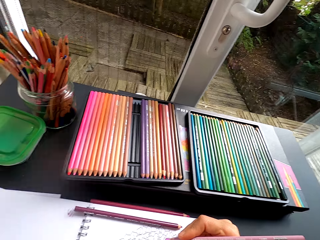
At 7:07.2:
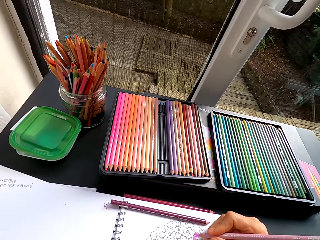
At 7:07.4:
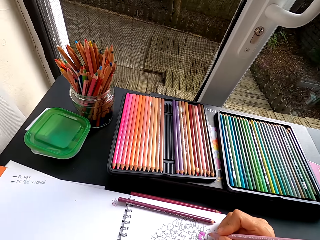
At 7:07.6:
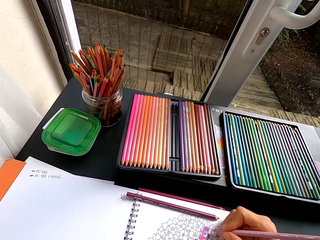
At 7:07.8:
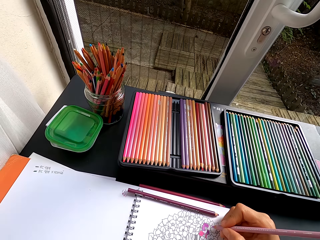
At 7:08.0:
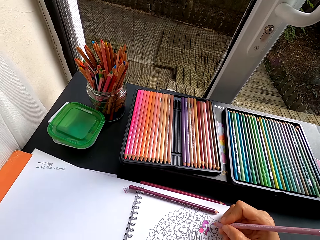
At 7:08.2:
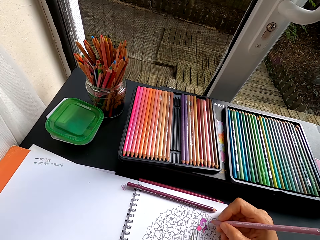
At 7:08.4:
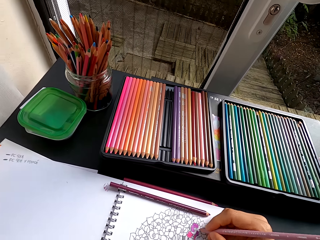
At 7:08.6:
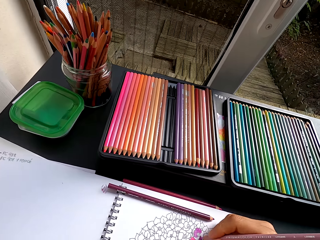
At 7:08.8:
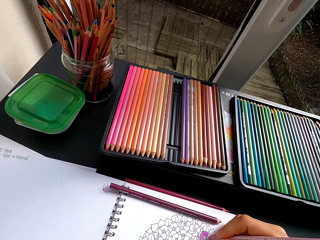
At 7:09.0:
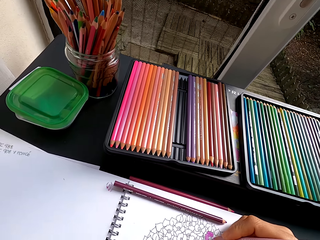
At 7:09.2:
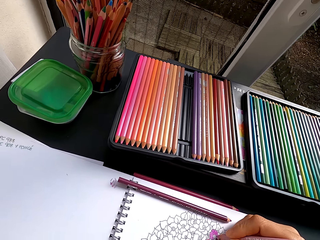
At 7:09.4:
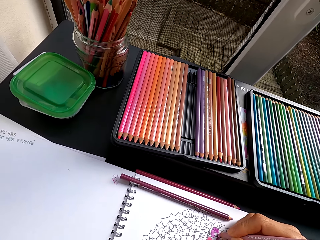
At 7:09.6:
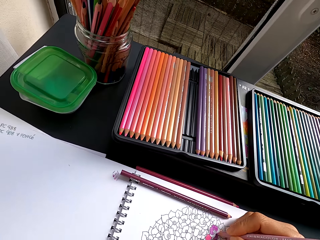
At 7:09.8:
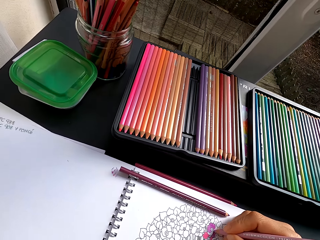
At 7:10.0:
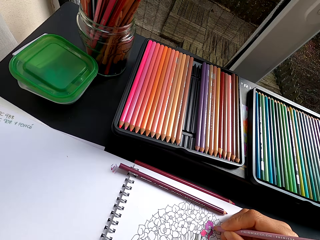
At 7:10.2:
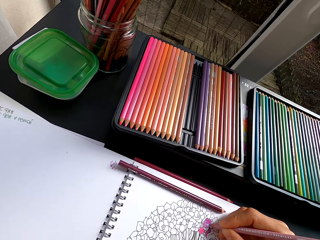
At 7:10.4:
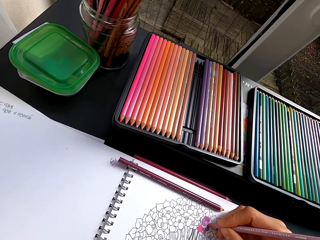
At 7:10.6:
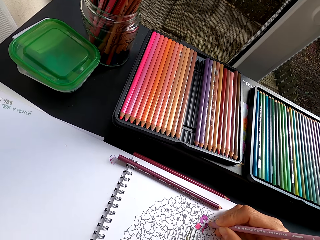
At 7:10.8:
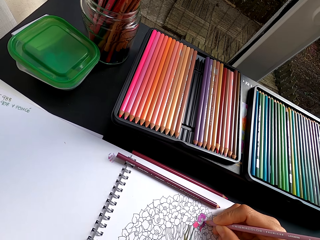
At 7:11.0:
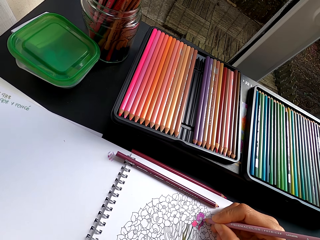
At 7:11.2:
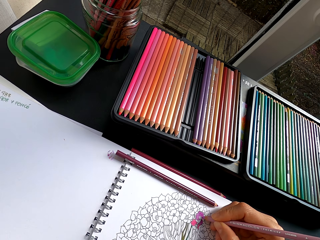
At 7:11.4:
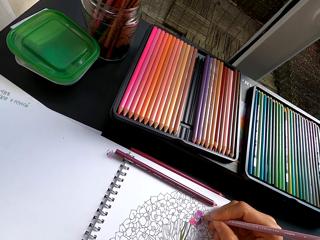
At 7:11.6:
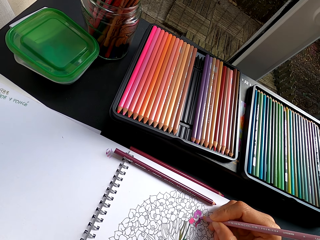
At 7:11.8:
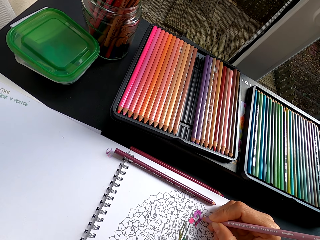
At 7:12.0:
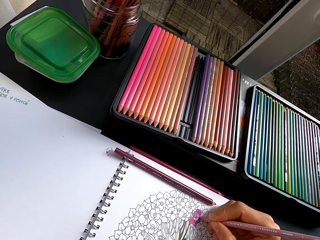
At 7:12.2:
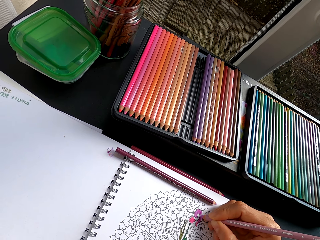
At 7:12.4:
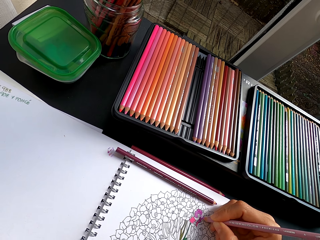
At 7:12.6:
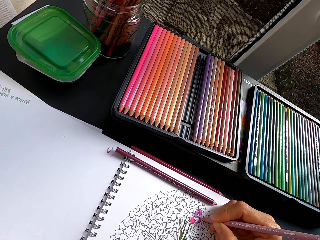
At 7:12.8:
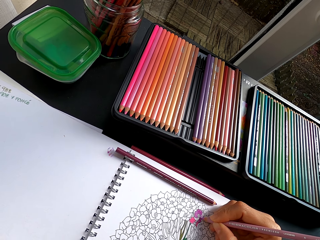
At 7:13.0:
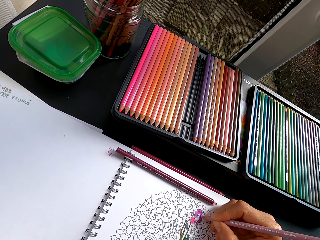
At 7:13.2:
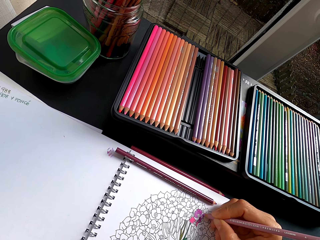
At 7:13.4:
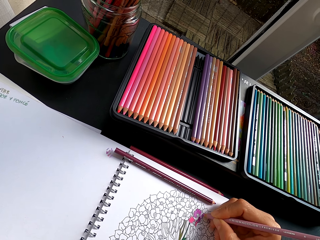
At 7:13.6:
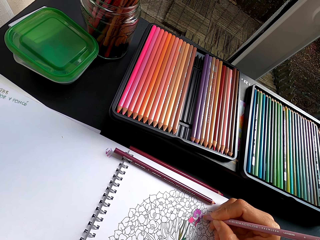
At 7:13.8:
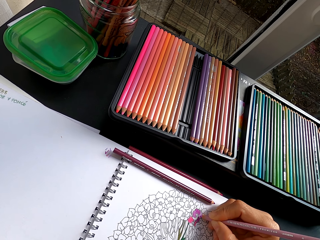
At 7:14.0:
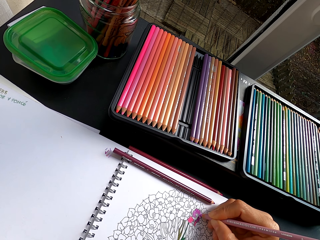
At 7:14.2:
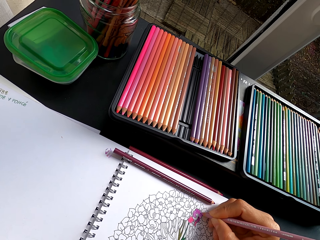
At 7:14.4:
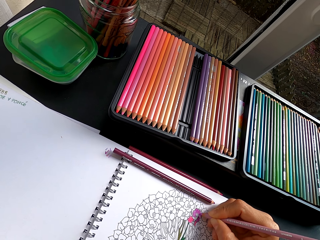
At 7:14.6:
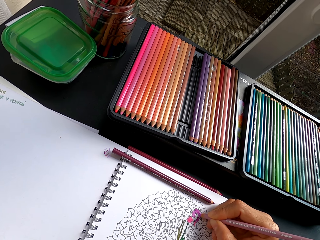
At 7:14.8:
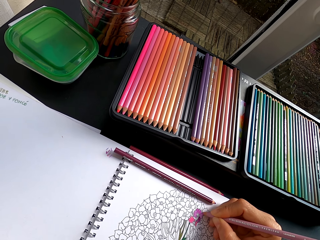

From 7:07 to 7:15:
The camera wearer colors a drawing.

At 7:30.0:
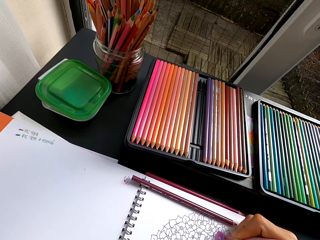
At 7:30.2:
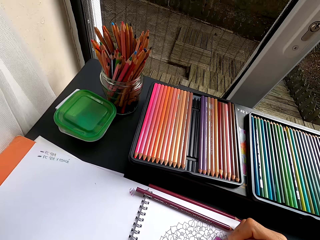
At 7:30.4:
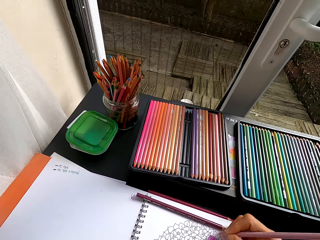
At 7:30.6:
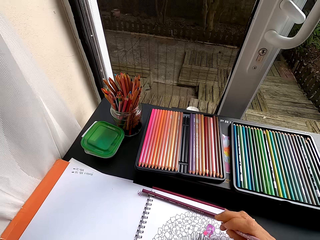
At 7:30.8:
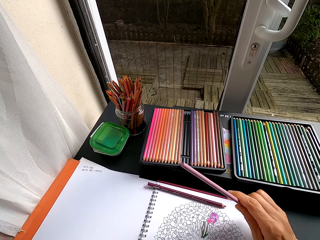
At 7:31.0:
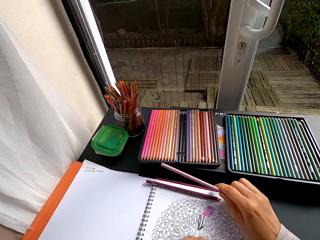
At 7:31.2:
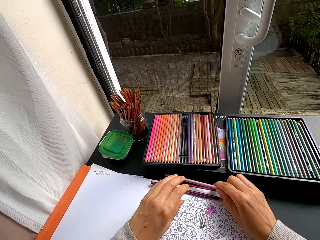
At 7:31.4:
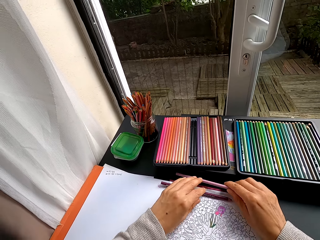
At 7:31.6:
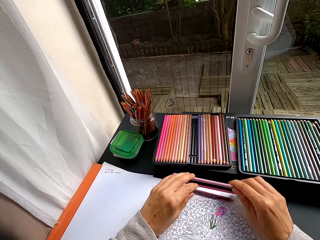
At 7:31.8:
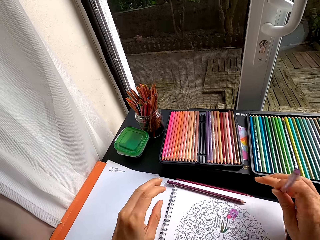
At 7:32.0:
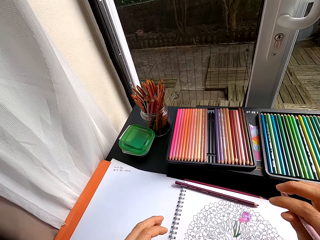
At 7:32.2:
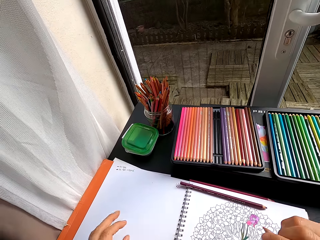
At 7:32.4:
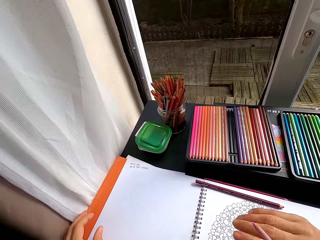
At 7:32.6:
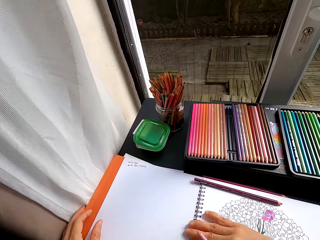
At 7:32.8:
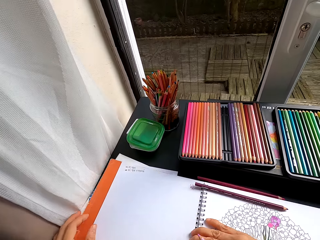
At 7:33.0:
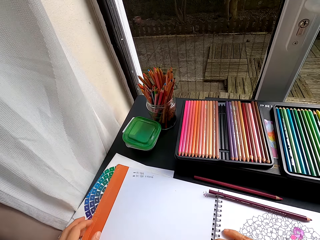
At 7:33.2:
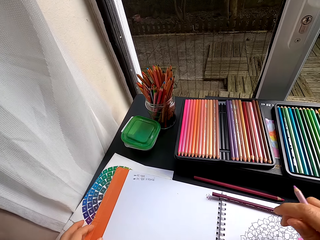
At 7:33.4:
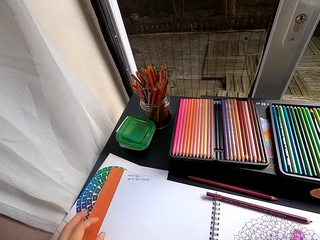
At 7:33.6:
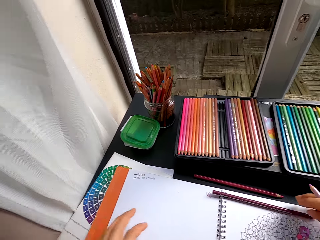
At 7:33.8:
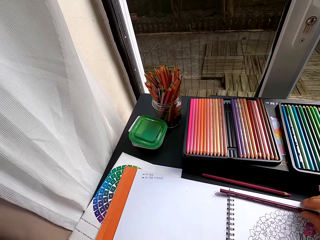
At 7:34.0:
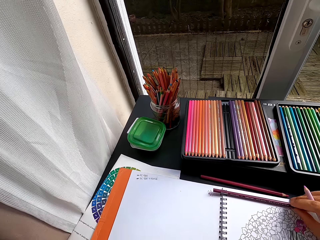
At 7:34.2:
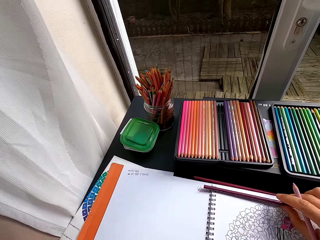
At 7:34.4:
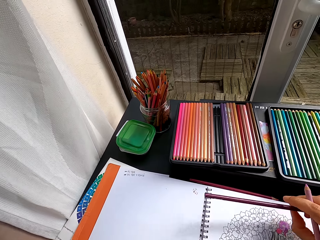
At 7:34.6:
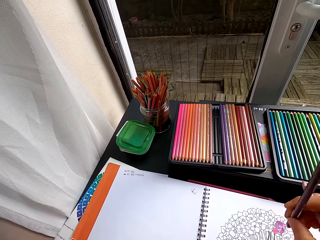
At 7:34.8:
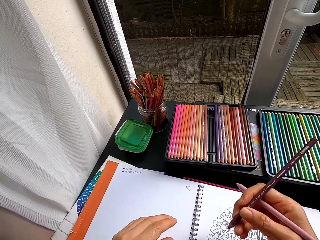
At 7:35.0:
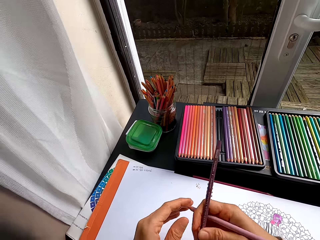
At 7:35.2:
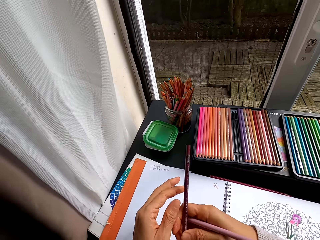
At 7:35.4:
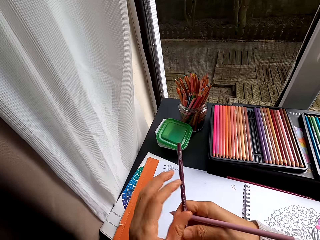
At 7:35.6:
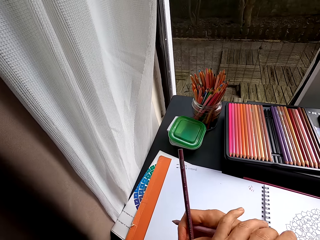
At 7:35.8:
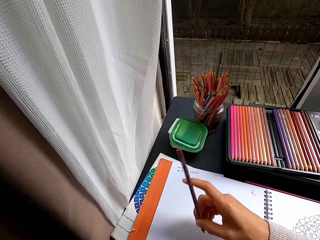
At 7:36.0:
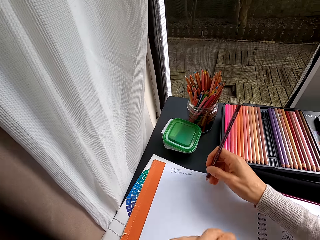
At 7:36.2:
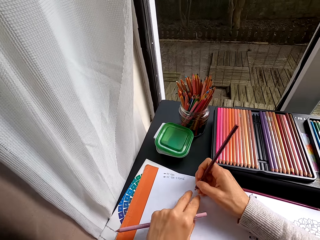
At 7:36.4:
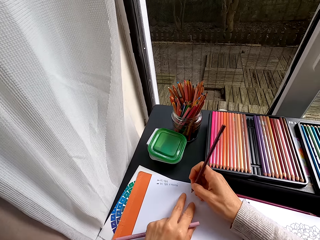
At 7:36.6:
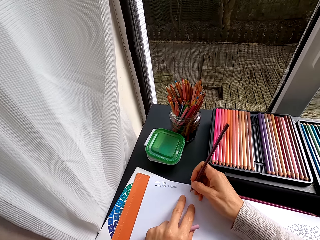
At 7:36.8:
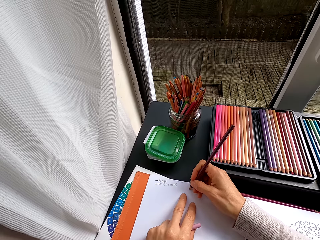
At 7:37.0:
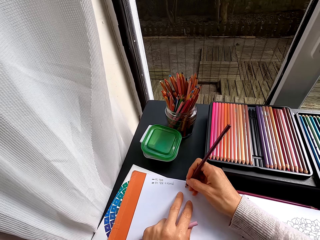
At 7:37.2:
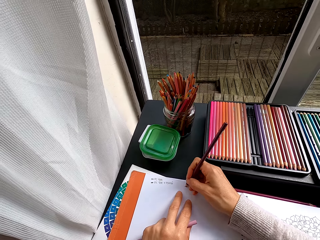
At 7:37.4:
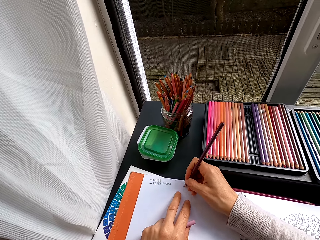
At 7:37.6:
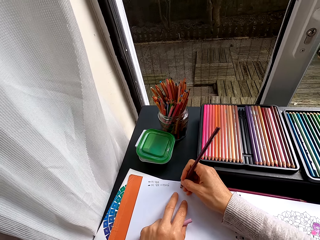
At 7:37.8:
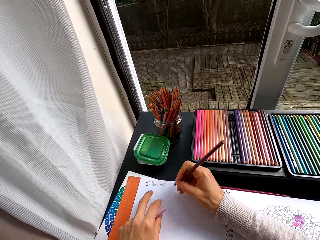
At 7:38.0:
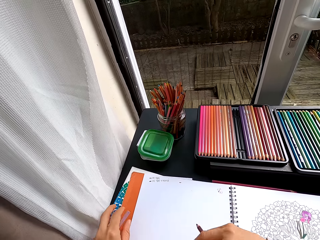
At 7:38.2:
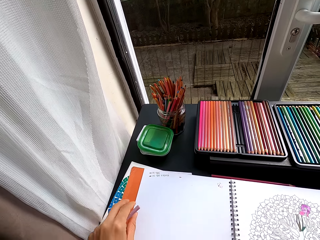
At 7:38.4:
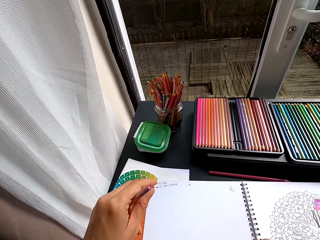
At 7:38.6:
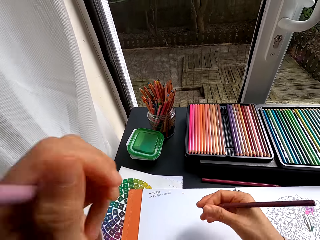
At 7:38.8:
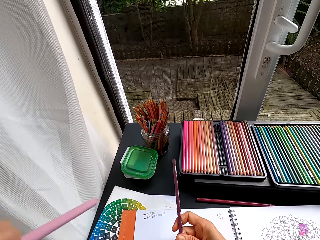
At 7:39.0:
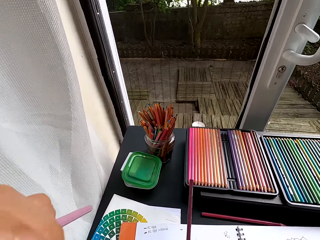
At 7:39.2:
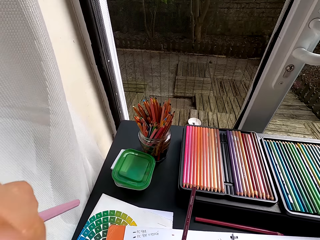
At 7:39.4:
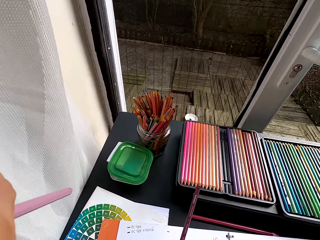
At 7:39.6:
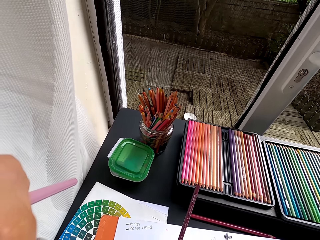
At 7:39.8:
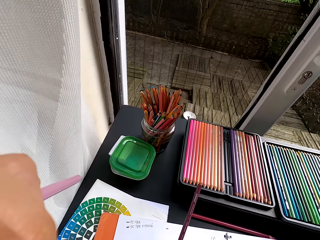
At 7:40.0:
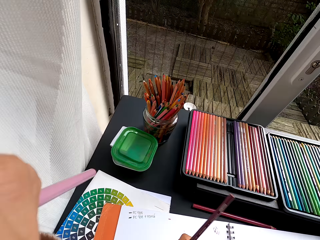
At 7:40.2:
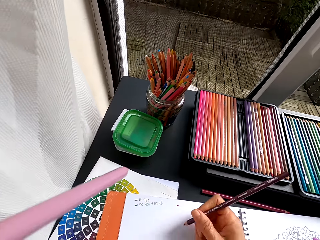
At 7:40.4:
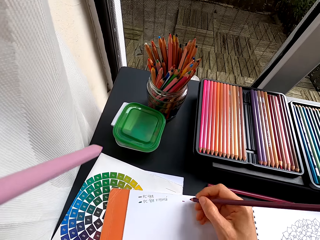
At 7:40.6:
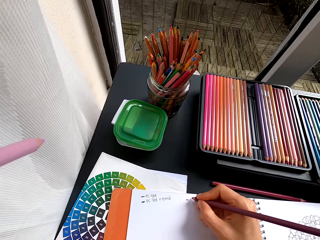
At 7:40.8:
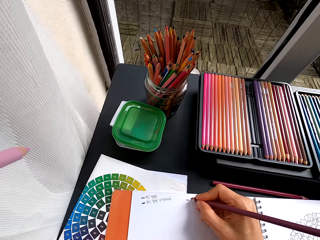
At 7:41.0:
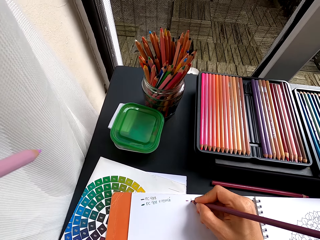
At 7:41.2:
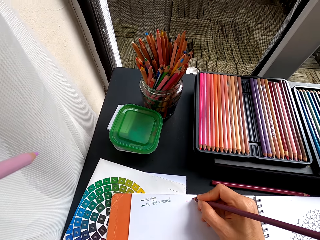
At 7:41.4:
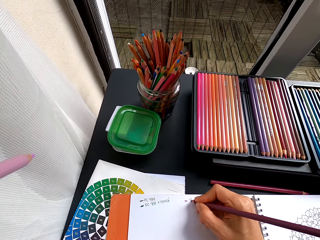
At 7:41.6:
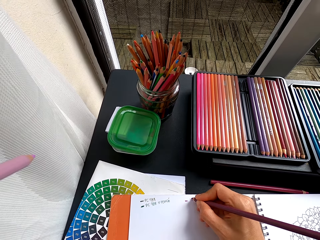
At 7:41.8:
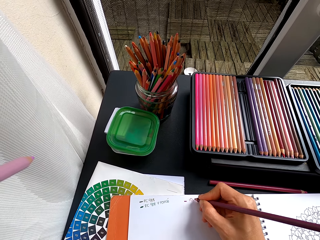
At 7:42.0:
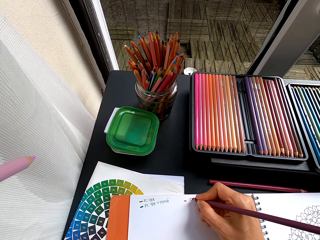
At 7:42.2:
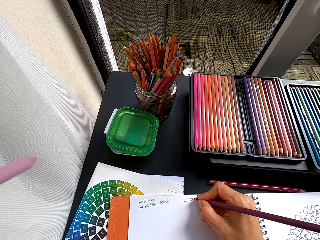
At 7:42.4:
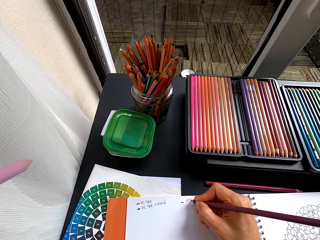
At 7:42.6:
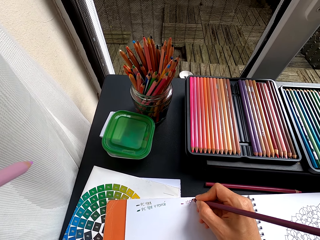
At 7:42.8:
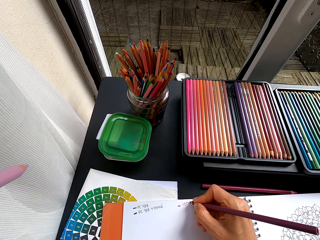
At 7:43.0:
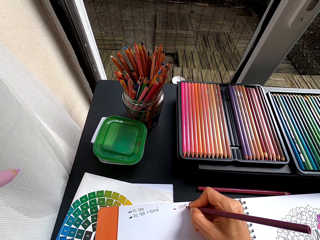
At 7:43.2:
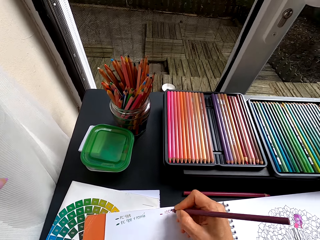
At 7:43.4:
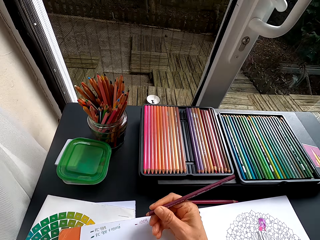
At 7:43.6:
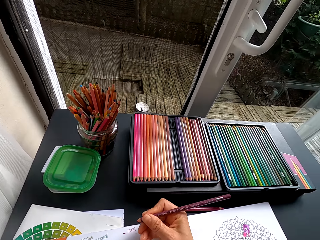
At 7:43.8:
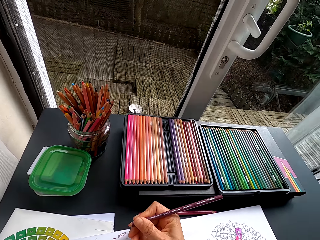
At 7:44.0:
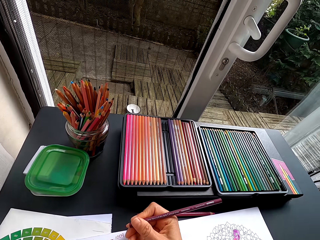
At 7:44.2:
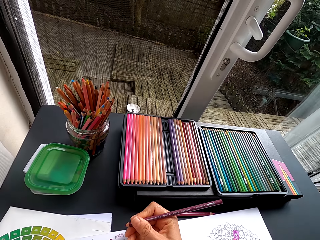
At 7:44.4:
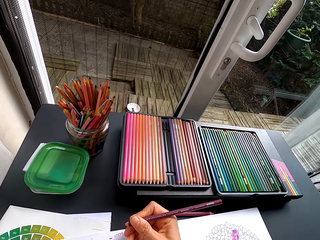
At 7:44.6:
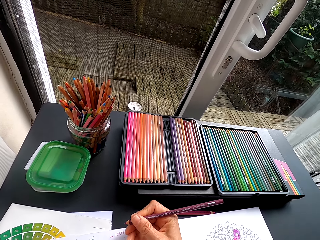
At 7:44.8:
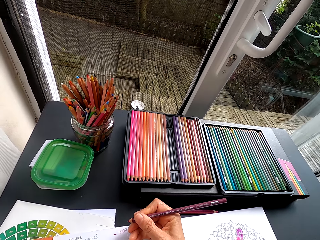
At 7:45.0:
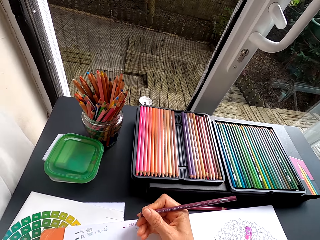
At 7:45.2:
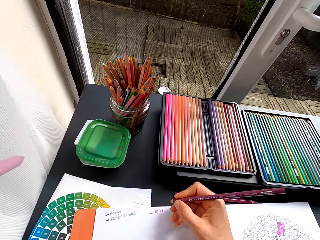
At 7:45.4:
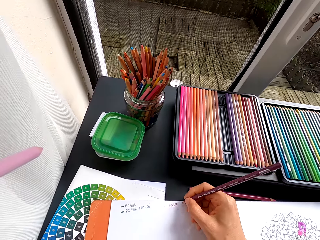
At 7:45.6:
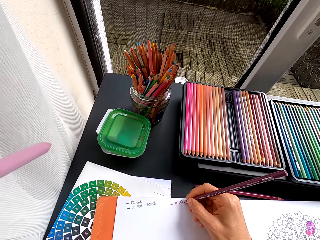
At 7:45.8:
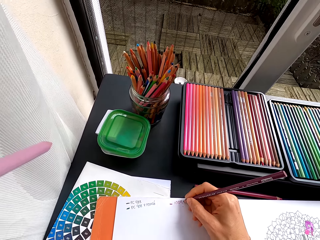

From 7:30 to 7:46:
The camera wearer holds the crayon pencil. They stare at the drawing book. They move the book. They pick the pencil crayon from the drawing book. They hold the crayon pencil. They write on the drawing book. They move the book. They stare at the pencil crayons on the table. They write on the drawing book. They hold the crayon pencil.
